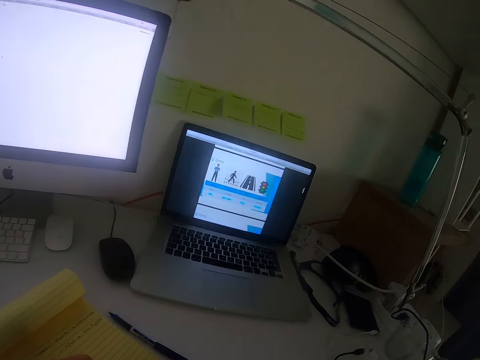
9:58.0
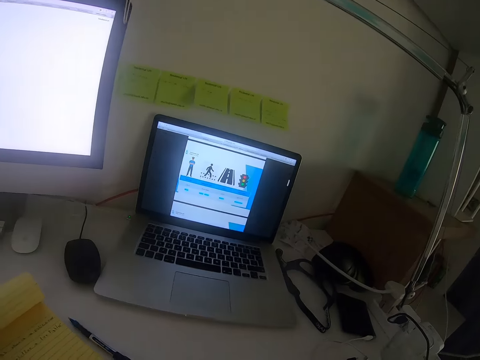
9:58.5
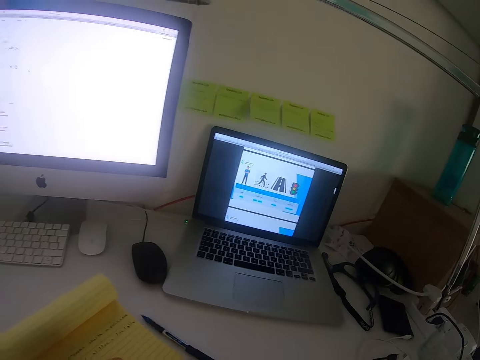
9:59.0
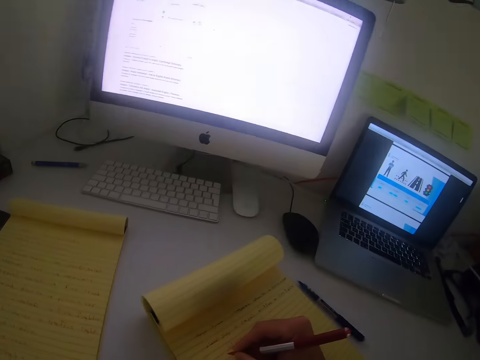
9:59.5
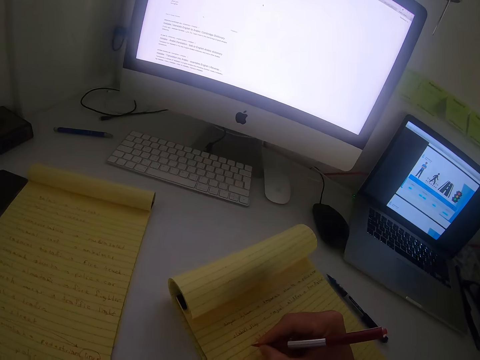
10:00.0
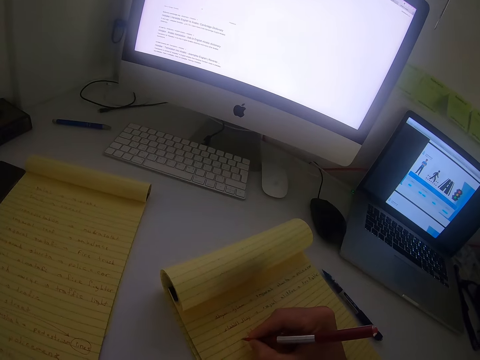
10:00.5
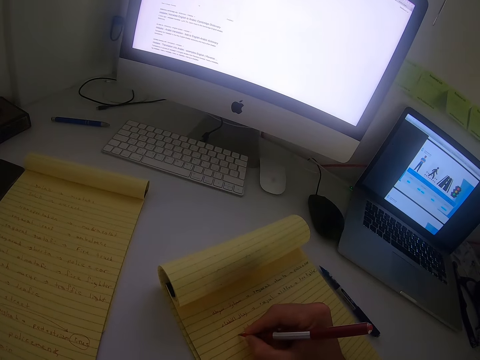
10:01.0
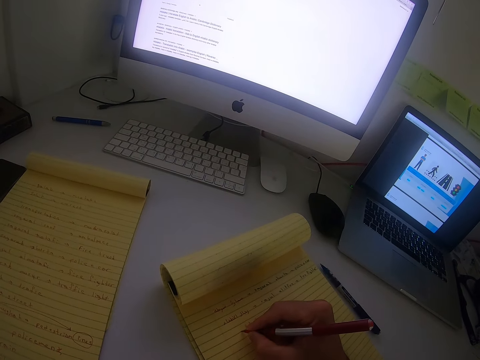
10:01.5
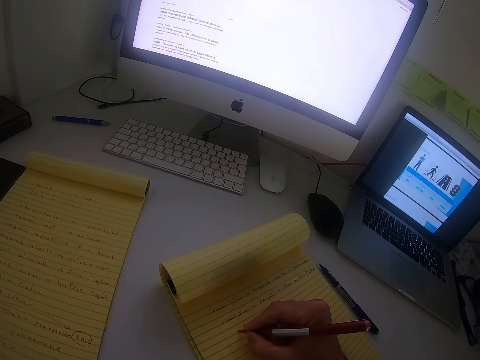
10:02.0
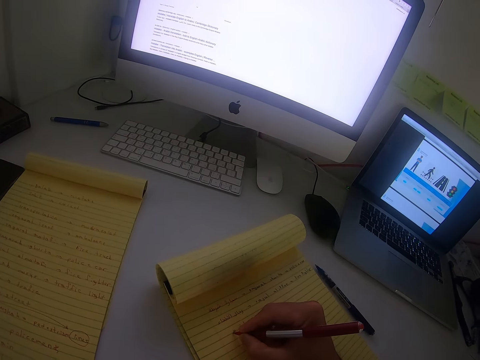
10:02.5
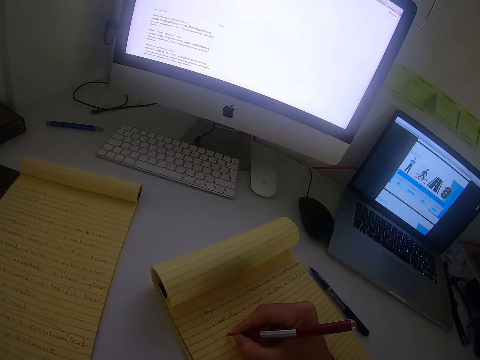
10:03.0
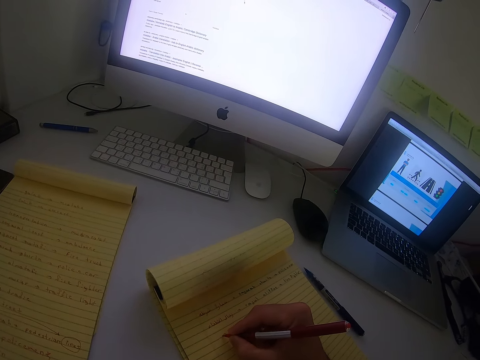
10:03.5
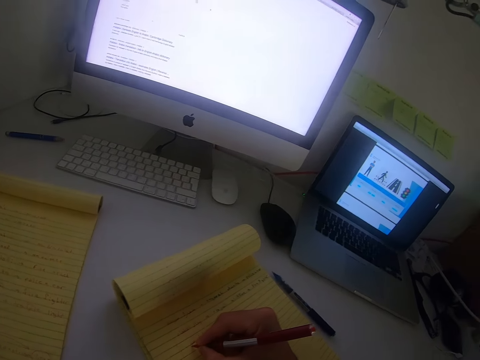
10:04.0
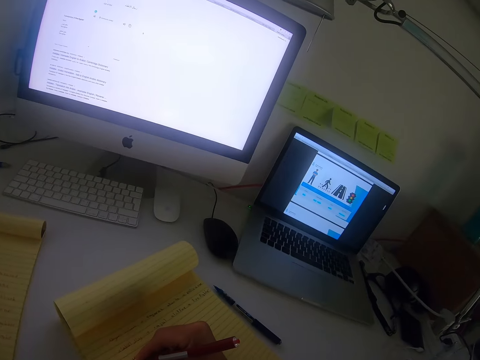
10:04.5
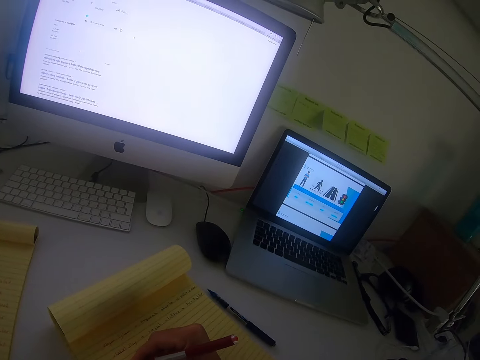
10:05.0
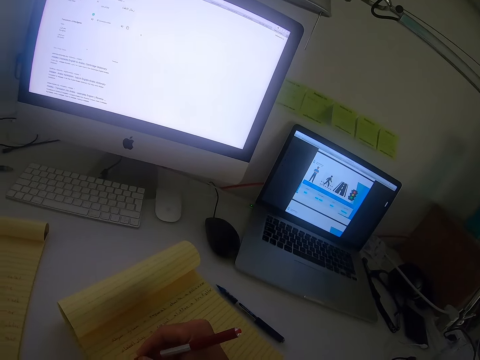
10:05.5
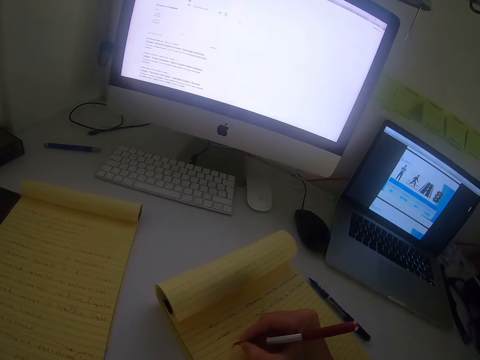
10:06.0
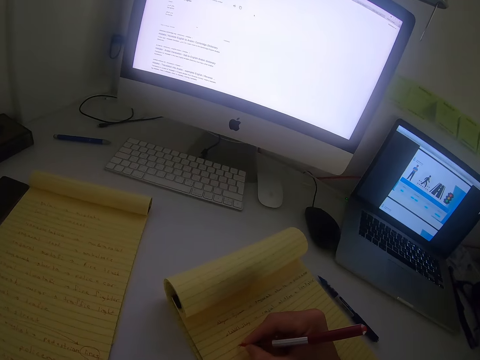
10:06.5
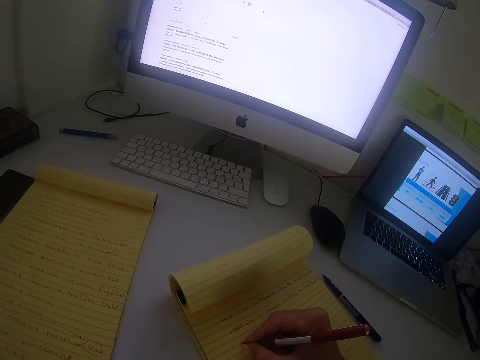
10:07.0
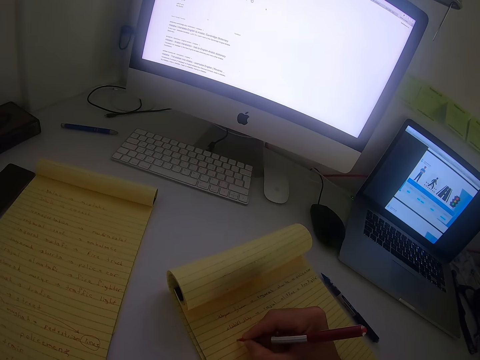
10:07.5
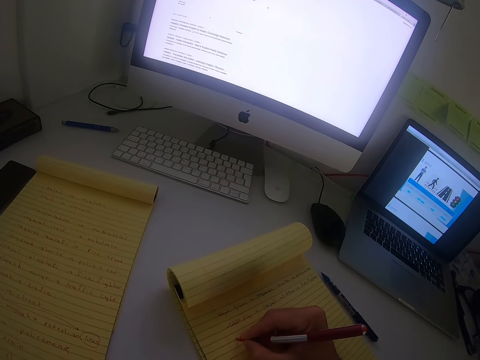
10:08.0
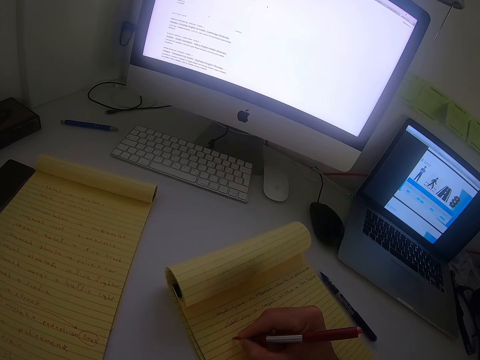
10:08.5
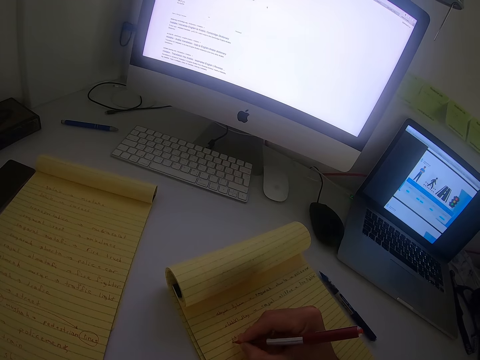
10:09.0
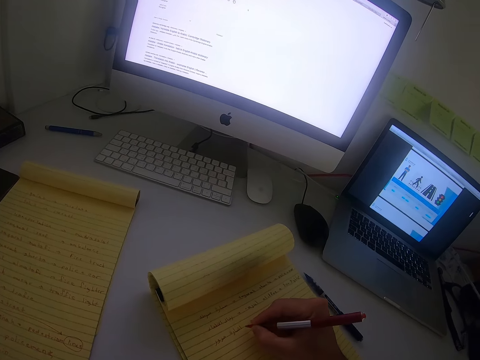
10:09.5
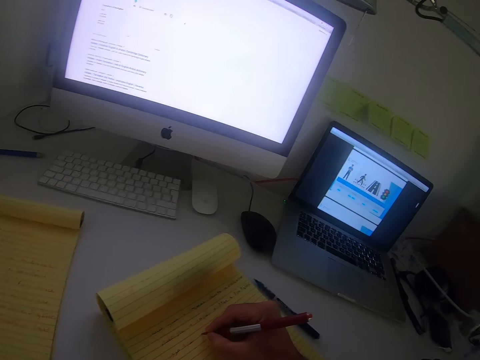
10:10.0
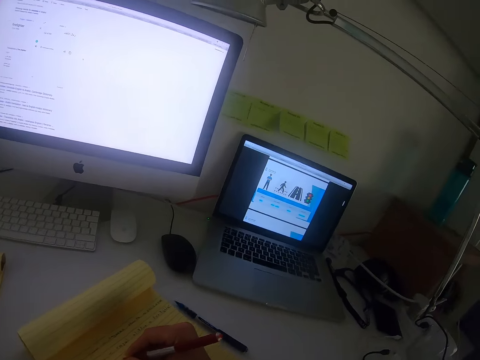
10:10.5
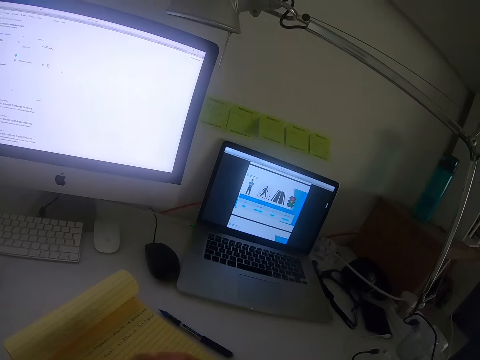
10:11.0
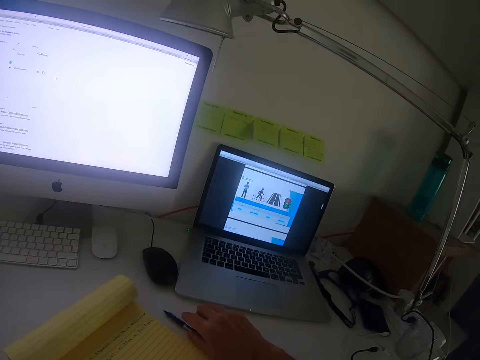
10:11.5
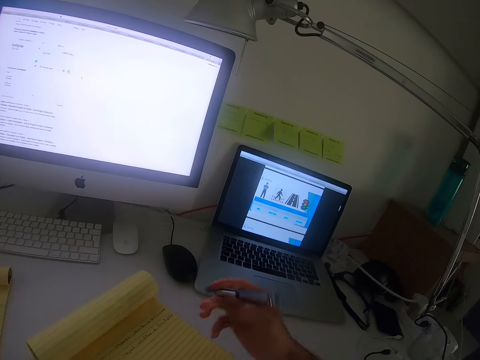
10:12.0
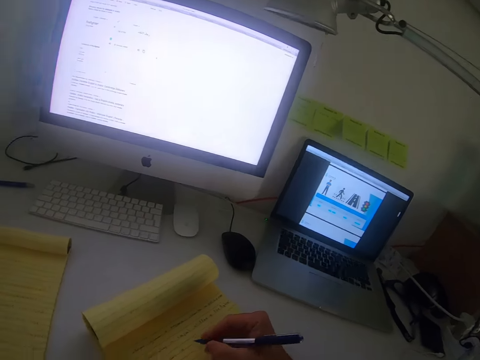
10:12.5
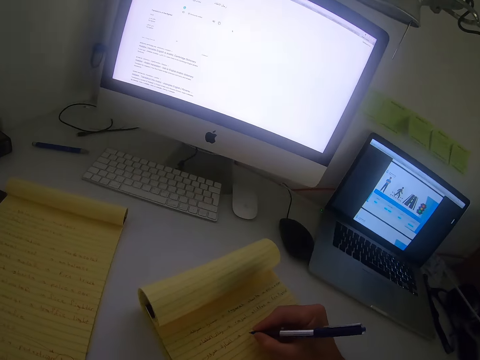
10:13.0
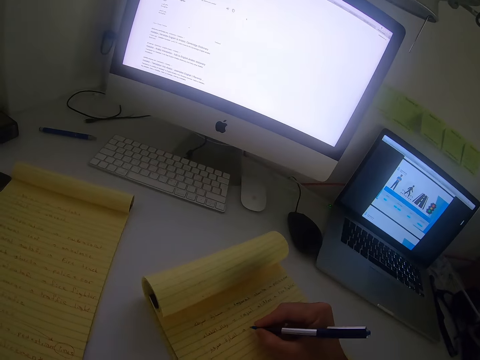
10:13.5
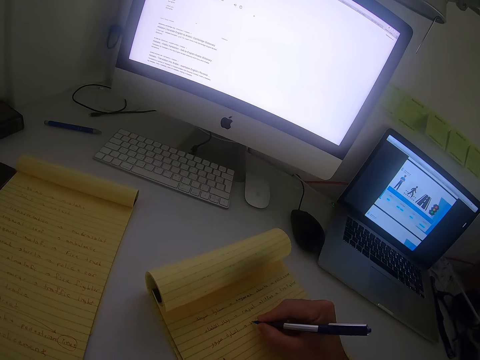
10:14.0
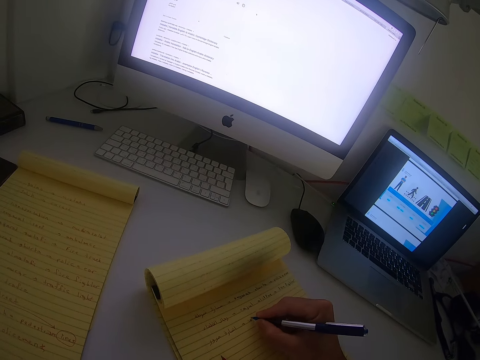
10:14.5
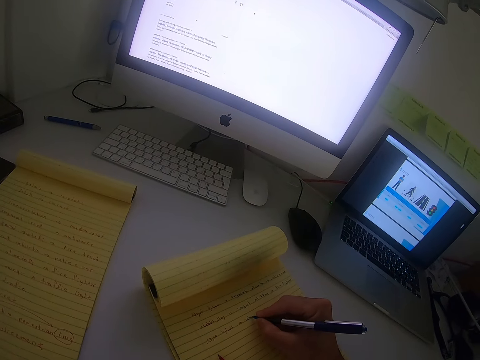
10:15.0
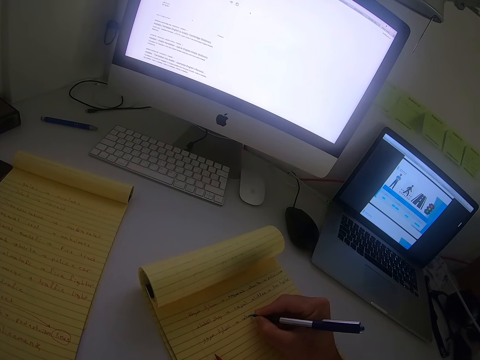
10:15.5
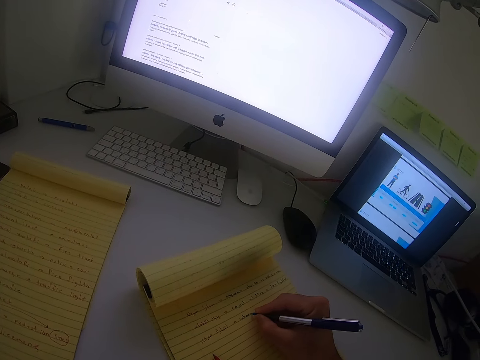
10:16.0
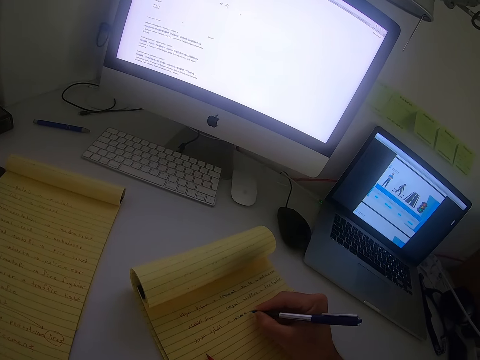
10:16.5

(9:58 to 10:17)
The camera wearer writes on the book with the red pen. They look at the laptop. They write on the book with the red pen. They look at the laptop. They drop the red pen on the book. They pick up the blue pen. They note down on the book with the blue pen.

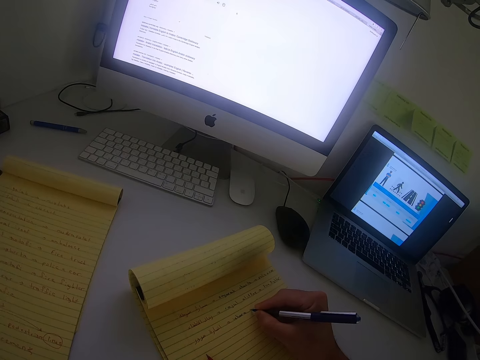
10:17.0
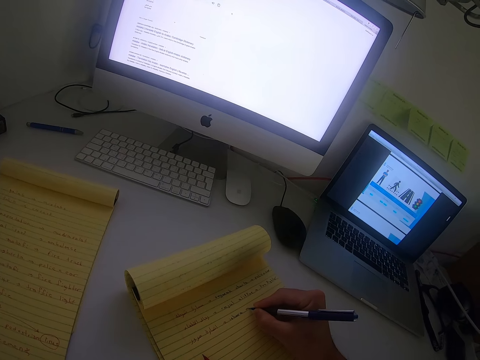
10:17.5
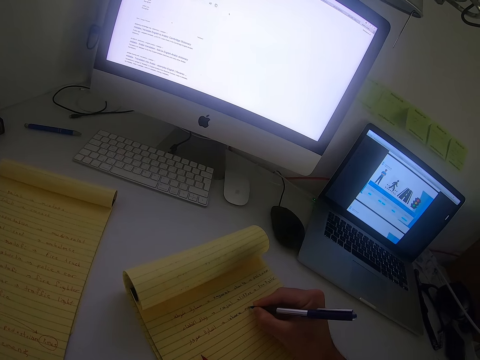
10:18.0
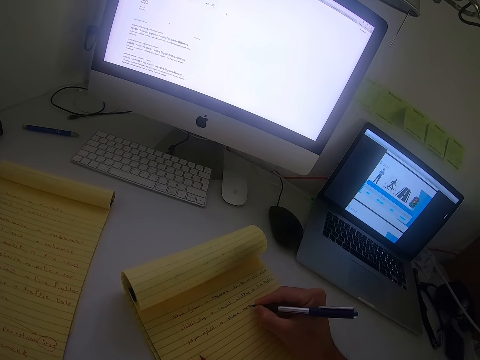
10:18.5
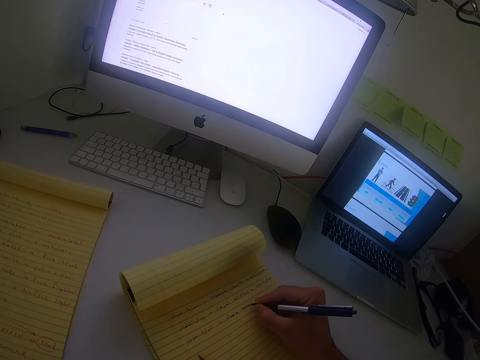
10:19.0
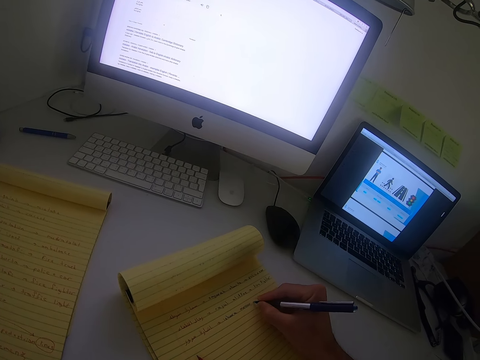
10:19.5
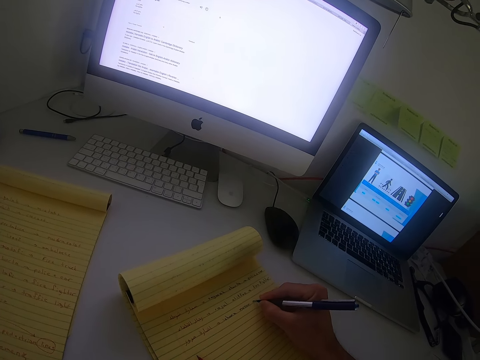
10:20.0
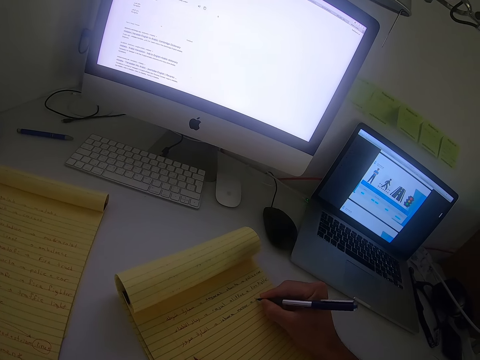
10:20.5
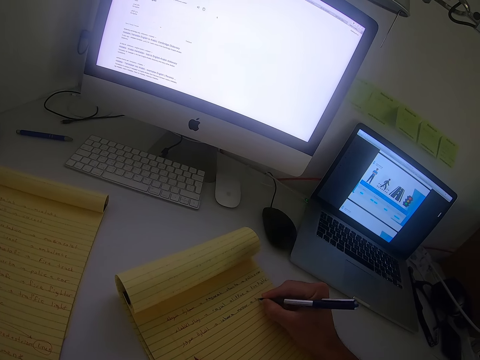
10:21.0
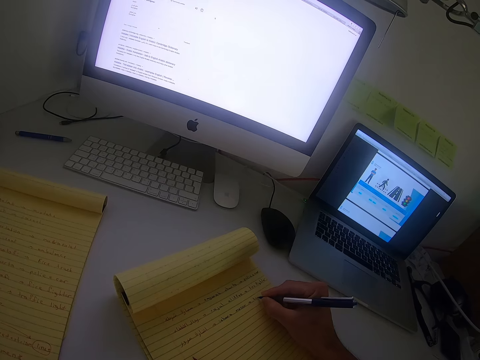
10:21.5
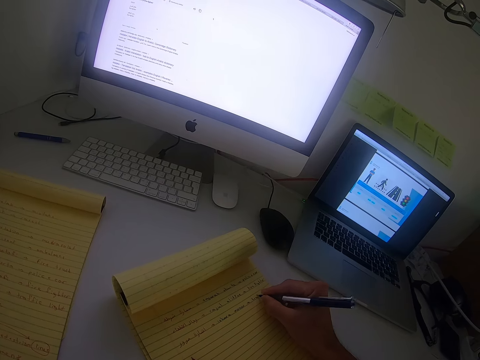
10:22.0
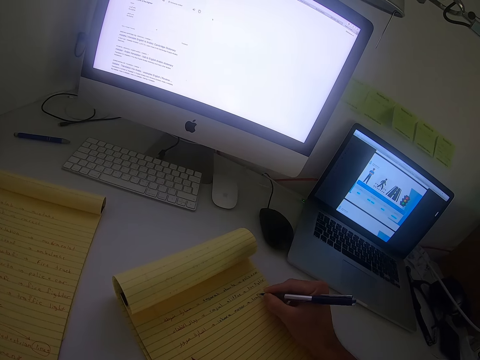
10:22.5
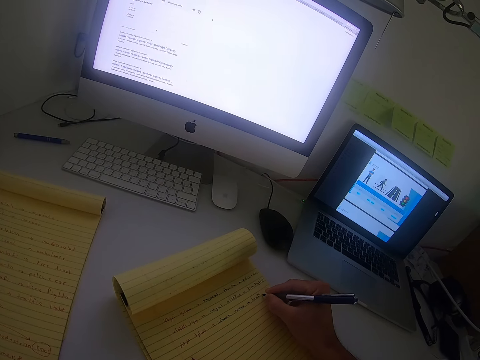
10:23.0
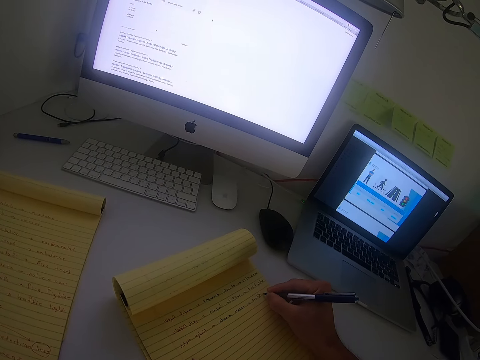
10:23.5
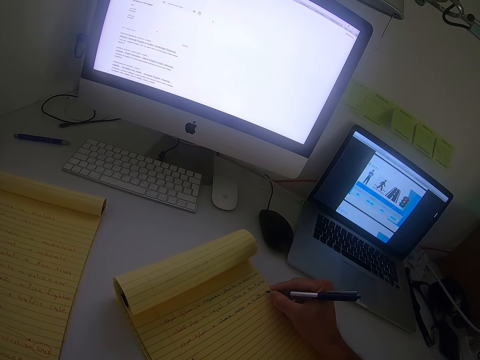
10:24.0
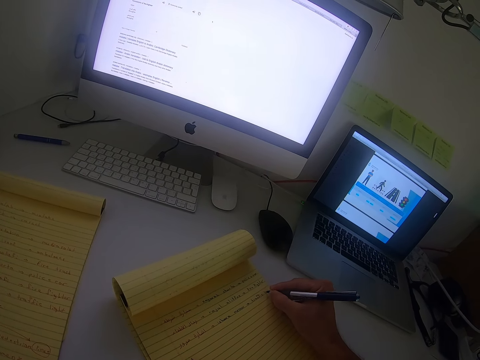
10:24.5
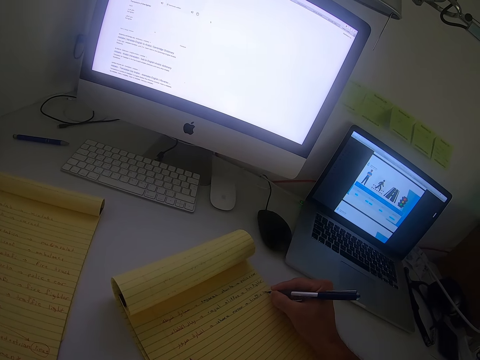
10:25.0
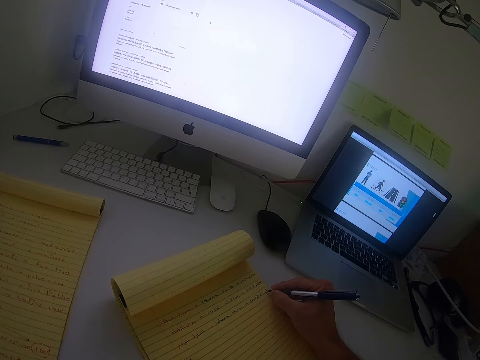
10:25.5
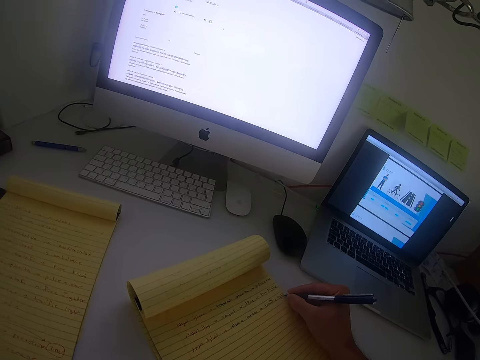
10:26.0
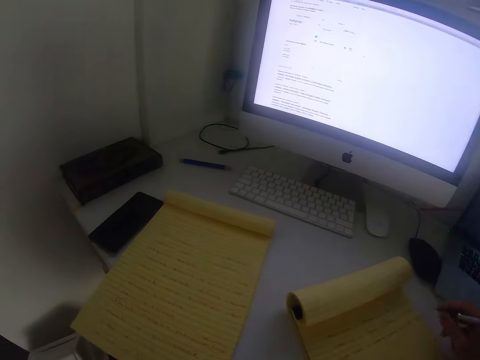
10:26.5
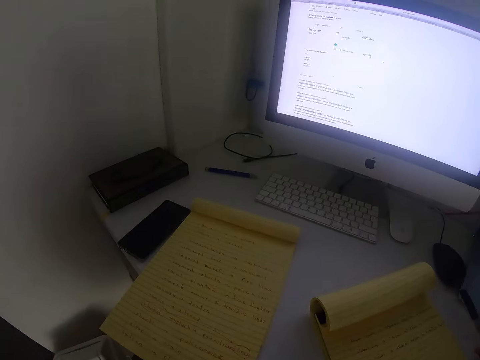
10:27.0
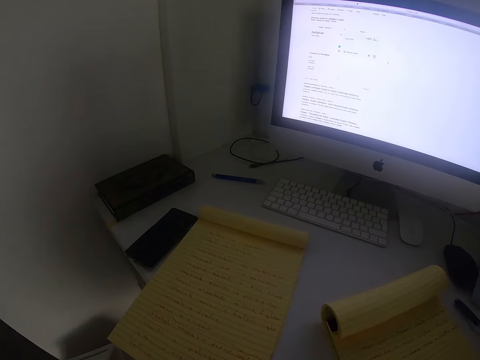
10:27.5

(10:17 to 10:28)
The camera wearer looks at the second book. They drop the blue pen on the table.
